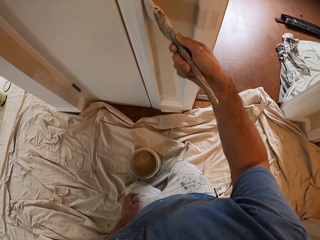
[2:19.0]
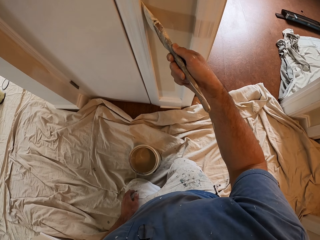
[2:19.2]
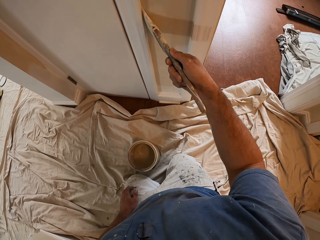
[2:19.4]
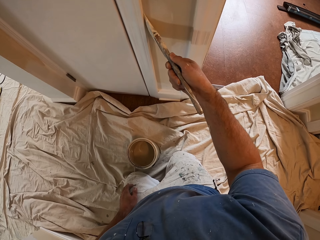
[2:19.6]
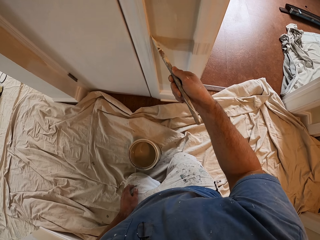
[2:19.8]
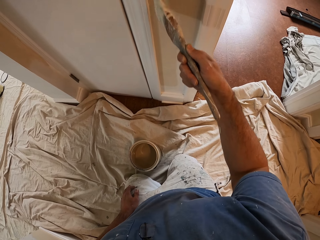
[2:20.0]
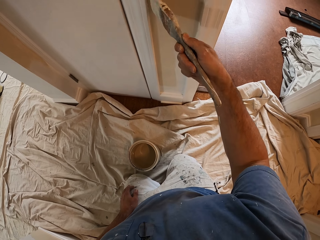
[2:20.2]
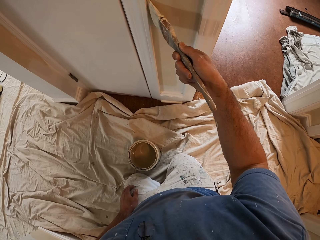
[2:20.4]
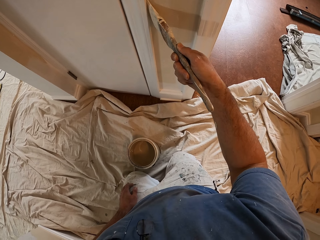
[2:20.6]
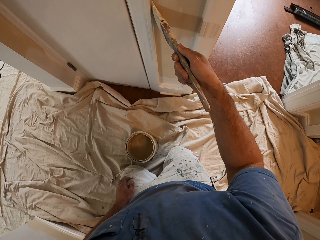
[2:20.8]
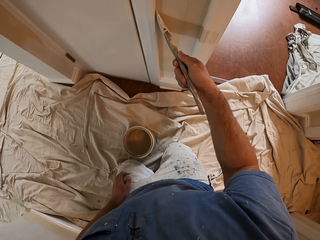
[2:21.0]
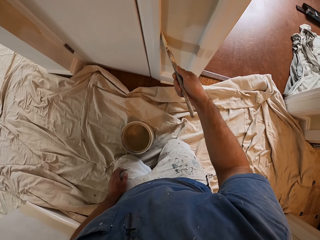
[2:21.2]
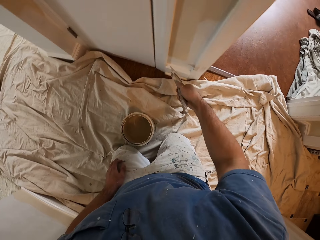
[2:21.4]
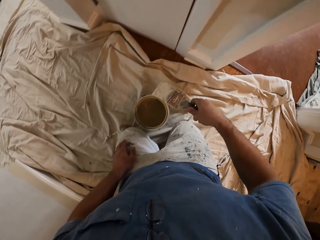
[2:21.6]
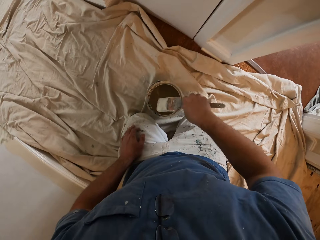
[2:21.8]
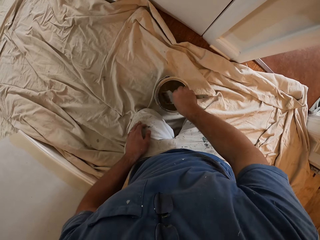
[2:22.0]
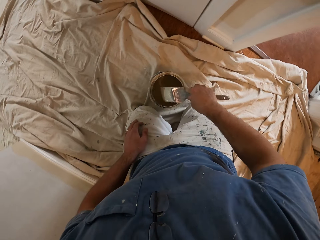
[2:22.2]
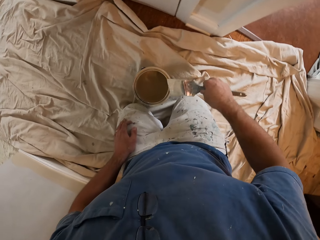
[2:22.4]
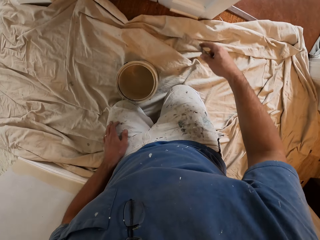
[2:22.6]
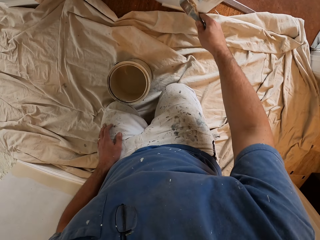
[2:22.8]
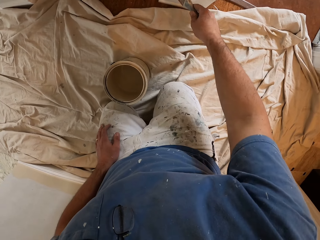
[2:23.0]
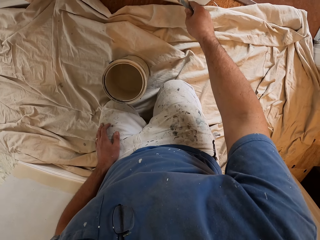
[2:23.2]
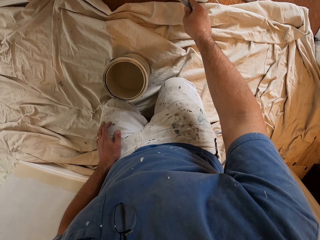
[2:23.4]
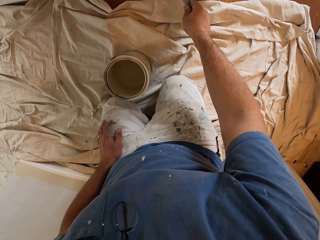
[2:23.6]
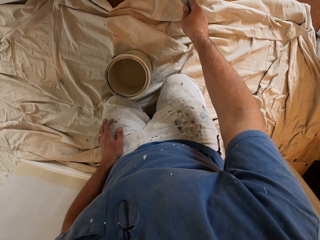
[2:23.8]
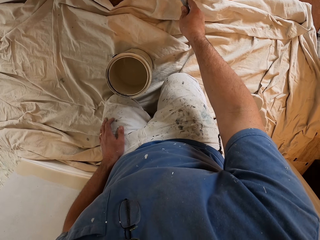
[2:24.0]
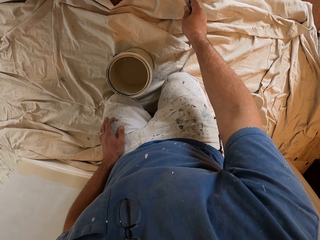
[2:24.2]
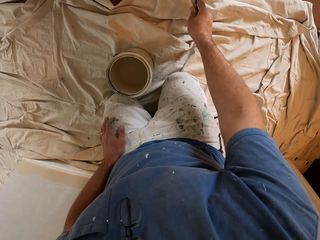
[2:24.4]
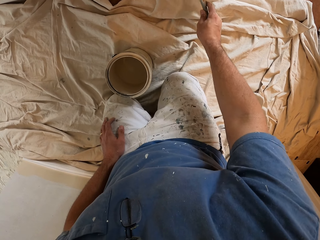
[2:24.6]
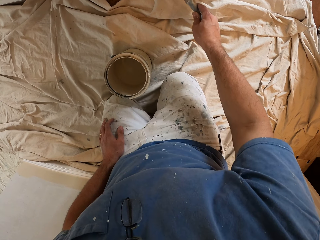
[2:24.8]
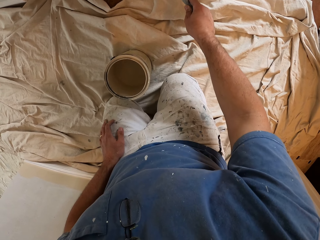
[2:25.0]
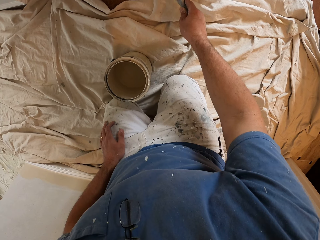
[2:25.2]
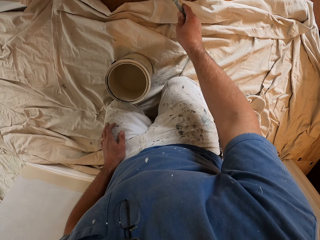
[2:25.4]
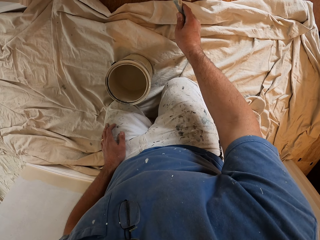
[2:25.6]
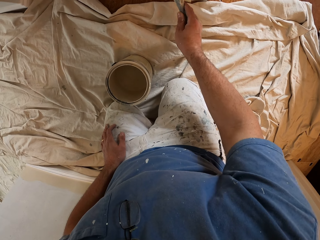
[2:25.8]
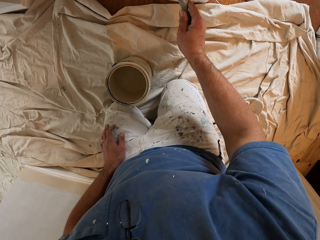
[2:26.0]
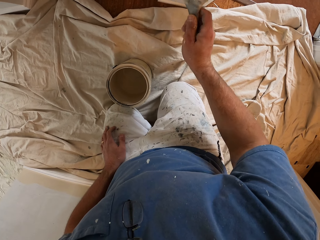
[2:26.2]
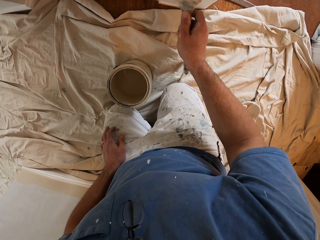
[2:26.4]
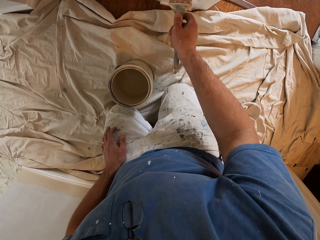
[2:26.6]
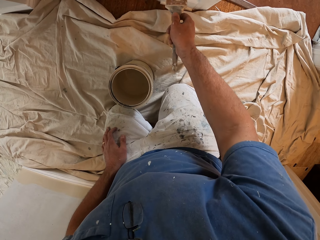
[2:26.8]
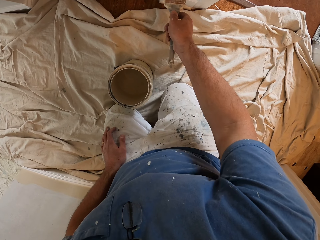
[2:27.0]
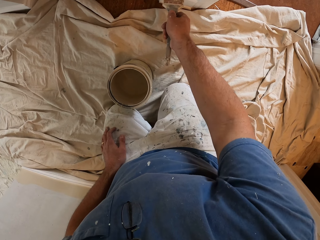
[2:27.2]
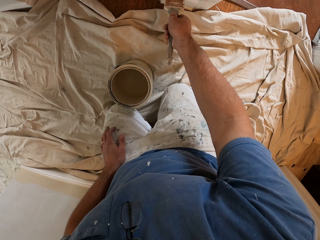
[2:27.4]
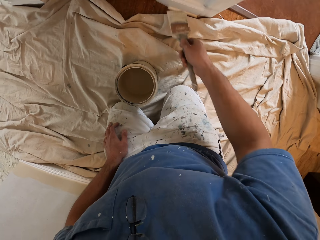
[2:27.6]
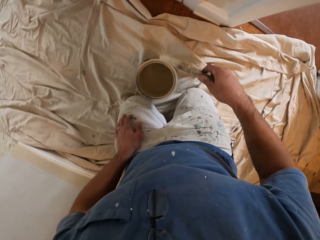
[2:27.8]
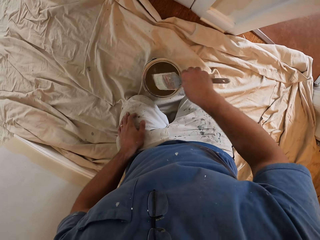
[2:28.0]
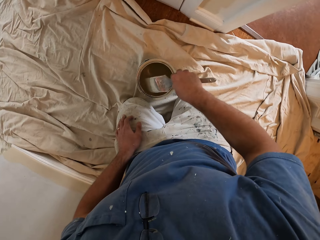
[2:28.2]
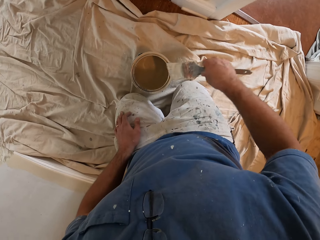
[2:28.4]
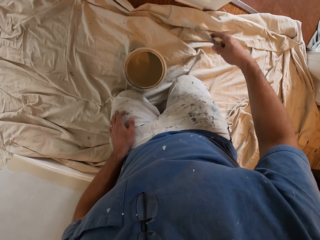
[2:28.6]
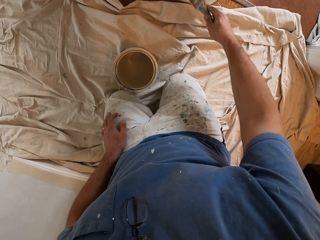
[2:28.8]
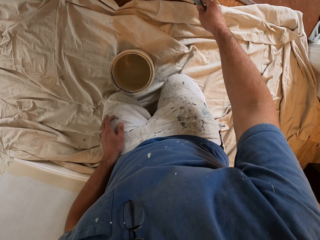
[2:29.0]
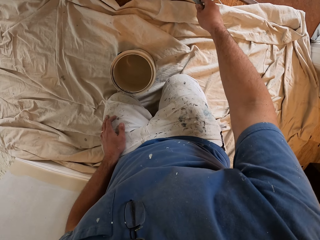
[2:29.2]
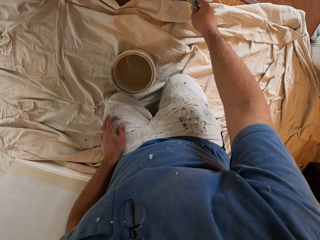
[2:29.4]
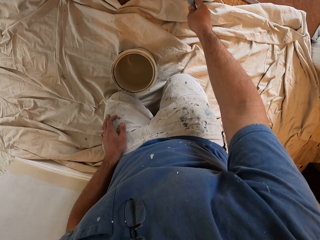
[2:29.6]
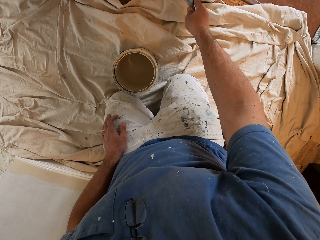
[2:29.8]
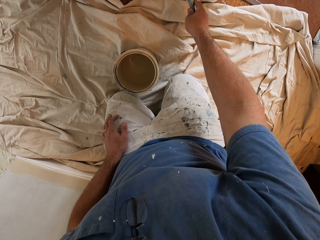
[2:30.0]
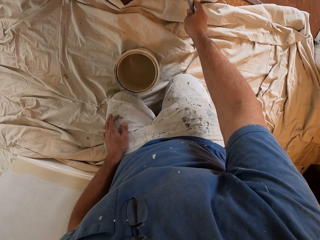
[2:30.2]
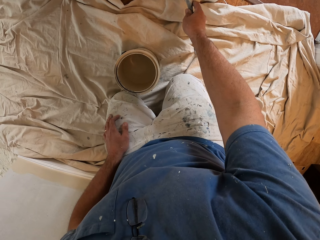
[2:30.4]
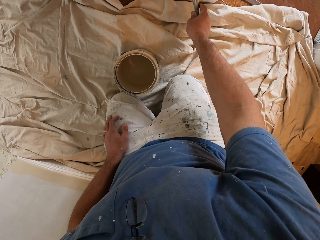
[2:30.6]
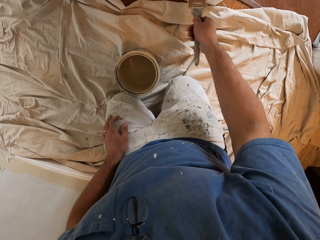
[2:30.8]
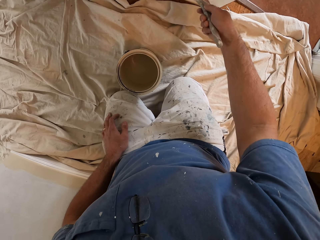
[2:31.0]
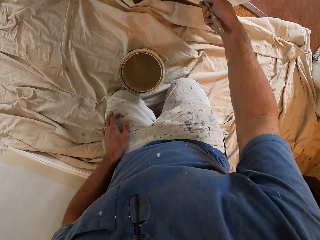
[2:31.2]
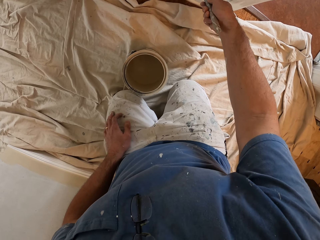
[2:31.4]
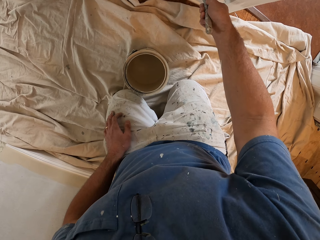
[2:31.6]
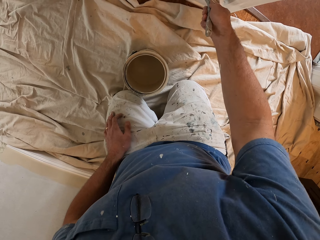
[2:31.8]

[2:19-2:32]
The camera wearer dips the paintbrush into the paint. They paint the wall with the paint brush. They dip the paintbrush into the paint again. They paint the wall with the paint brush again.

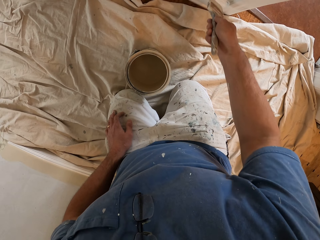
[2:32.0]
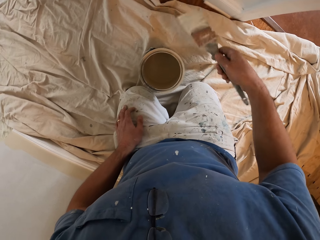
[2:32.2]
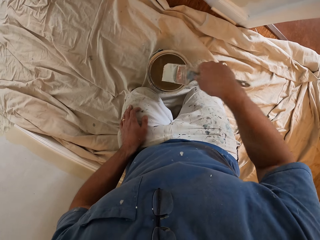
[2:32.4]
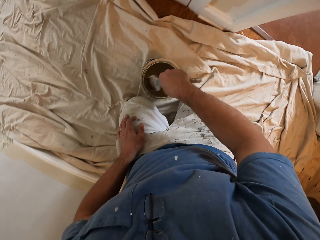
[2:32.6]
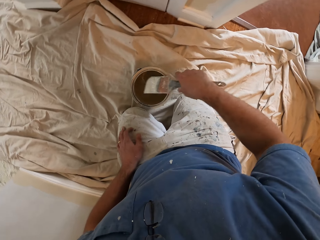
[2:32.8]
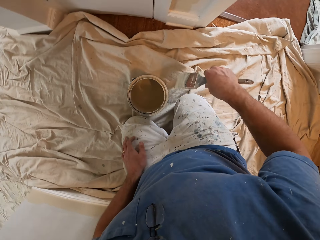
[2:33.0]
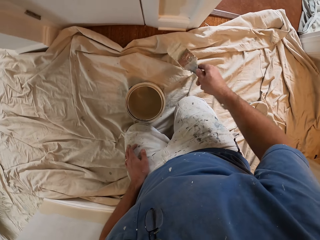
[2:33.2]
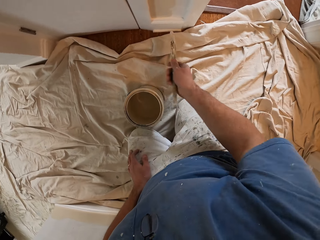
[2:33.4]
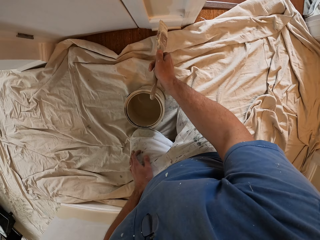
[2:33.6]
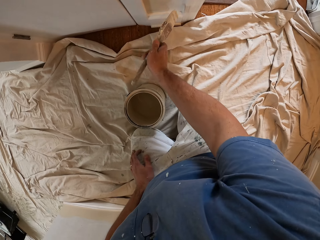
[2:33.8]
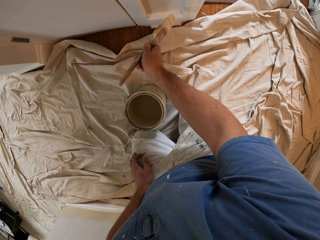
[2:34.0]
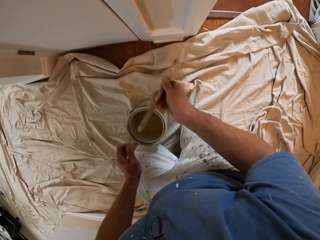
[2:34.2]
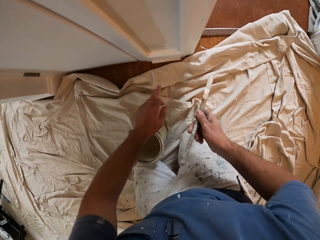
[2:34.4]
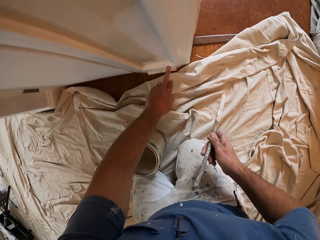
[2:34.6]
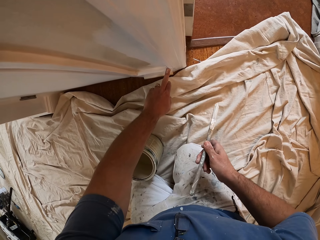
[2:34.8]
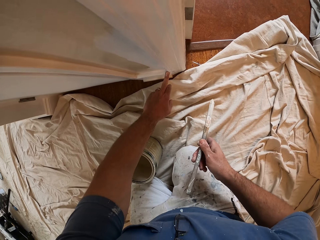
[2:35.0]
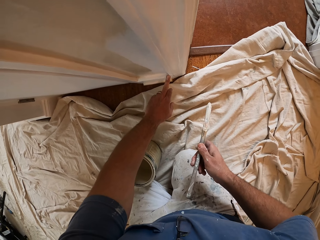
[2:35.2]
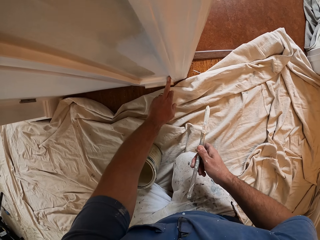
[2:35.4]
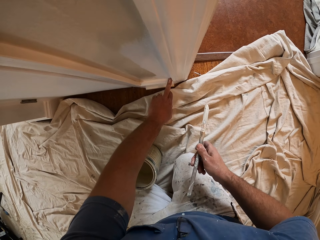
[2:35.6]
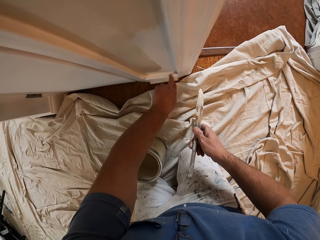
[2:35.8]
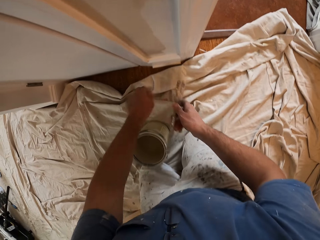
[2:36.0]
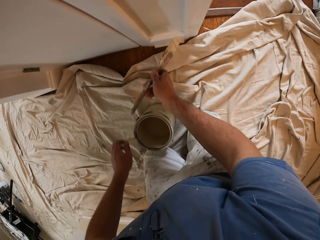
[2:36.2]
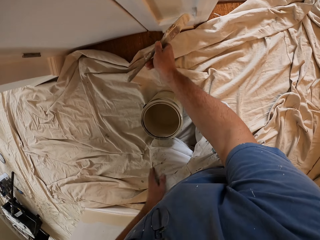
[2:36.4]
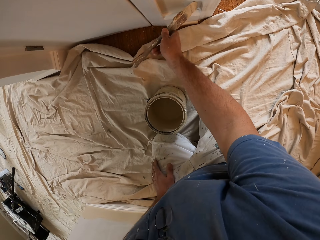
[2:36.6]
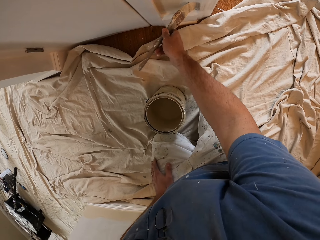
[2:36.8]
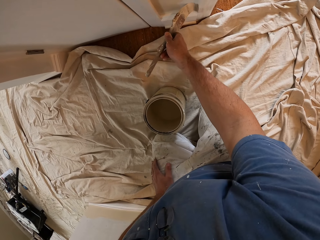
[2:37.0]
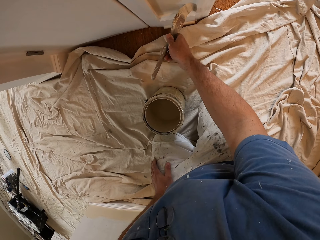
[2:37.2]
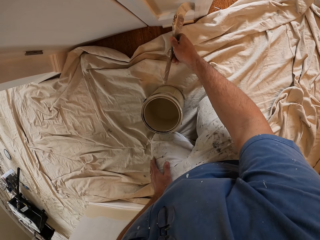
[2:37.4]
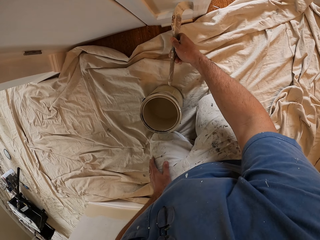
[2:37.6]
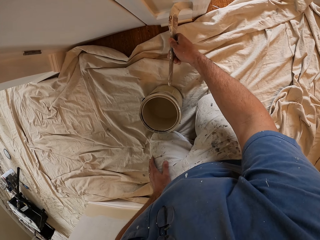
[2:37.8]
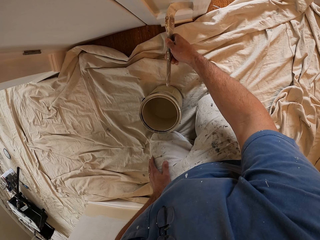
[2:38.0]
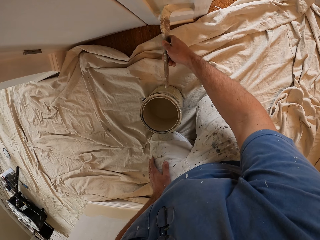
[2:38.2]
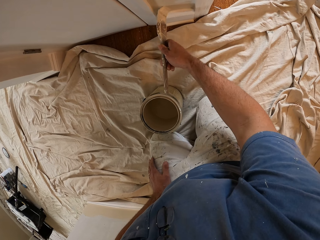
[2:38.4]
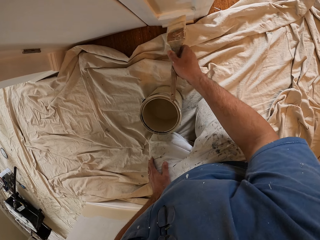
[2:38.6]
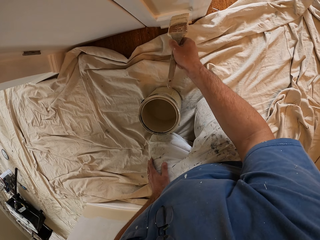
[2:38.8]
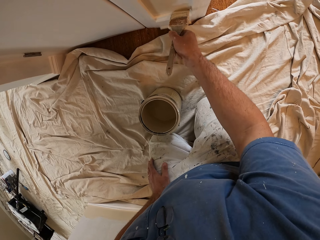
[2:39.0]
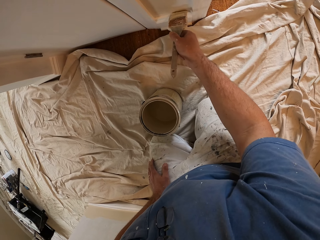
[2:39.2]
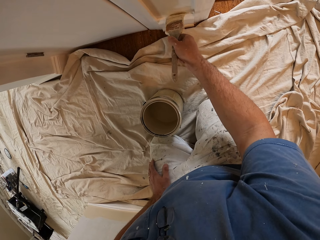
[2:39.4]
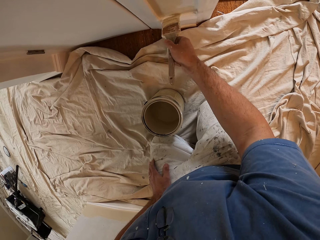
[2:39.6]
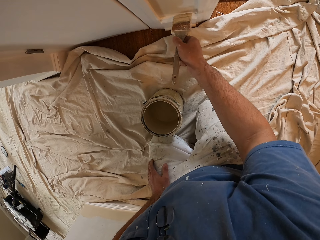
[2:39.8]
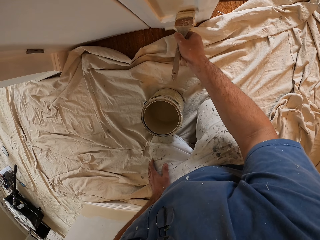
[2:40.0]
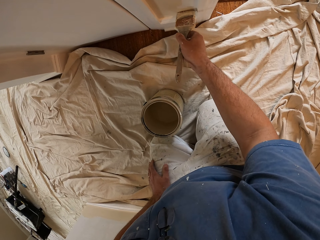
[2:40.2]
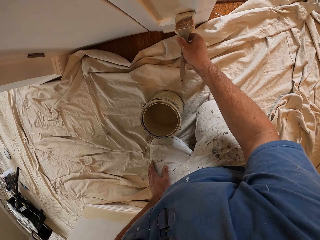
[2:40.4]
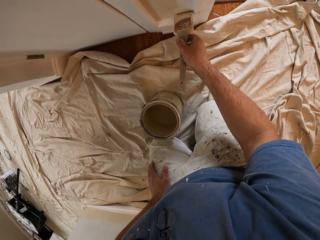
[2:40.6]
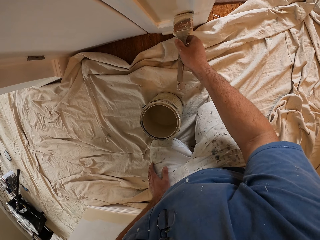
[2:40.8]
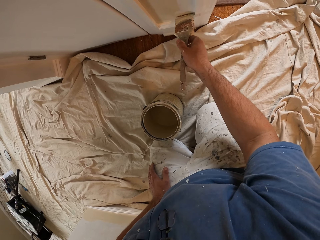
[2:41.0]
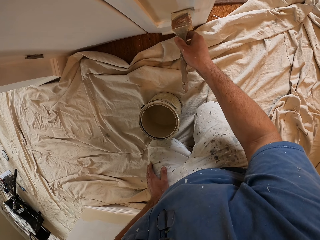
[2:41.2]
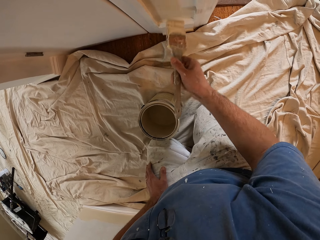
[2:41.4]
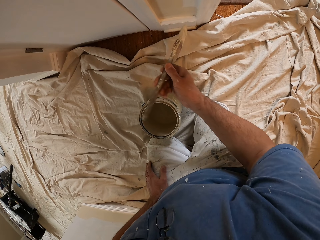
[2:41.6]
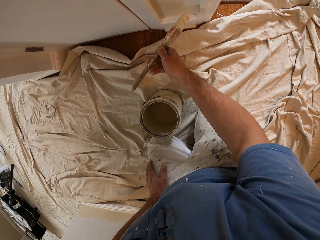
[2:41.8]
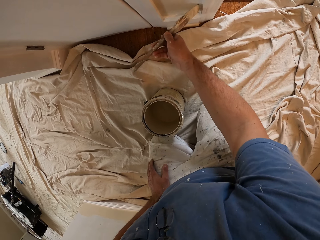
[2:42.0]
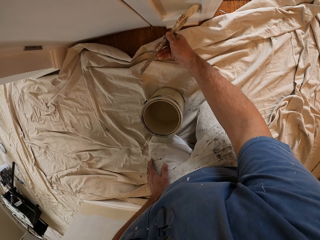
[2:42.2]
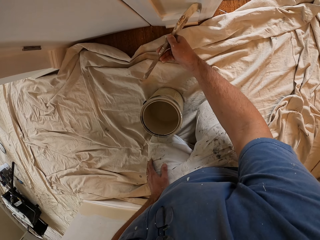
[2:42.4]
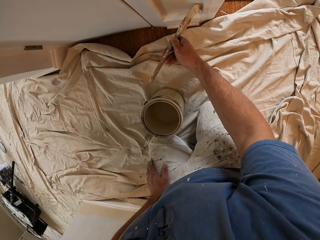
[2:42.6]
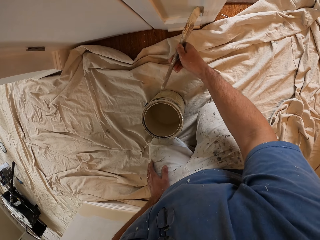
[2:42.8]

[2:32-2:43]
The camera wearer dips the paintbrush into the paint. They paint the wall with the paint brush. They touch the wall with a finger. They paint the wall with the paint brush.
